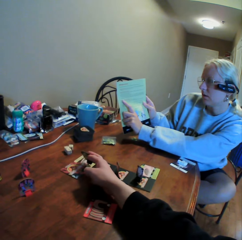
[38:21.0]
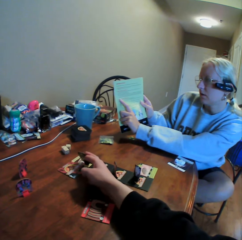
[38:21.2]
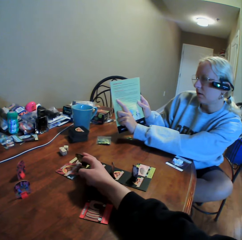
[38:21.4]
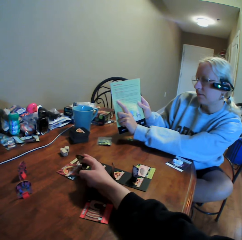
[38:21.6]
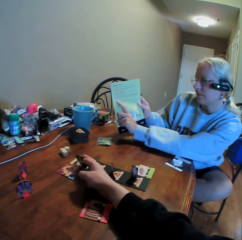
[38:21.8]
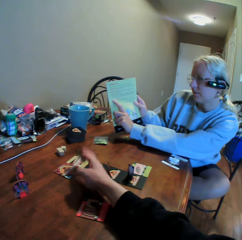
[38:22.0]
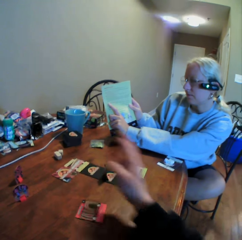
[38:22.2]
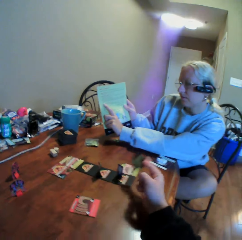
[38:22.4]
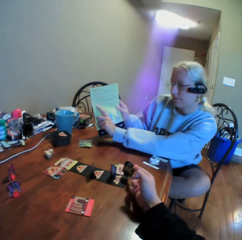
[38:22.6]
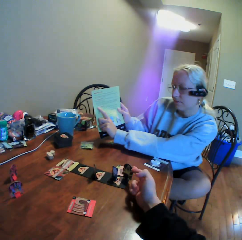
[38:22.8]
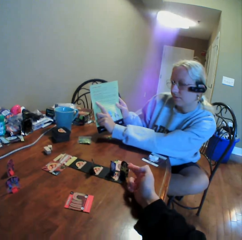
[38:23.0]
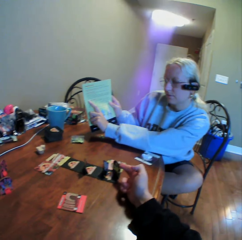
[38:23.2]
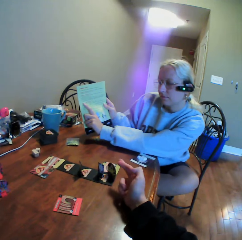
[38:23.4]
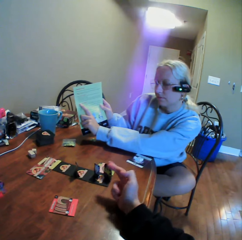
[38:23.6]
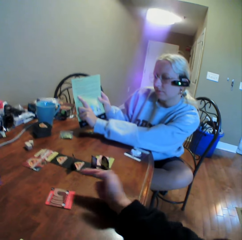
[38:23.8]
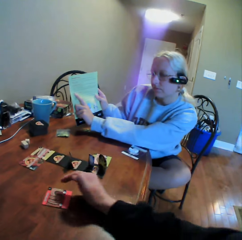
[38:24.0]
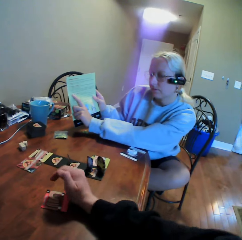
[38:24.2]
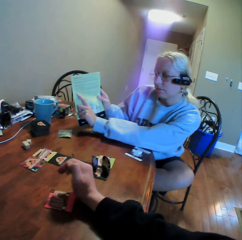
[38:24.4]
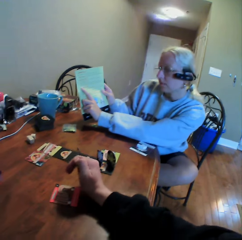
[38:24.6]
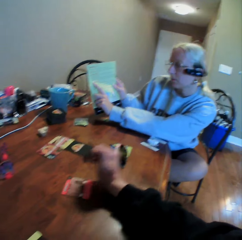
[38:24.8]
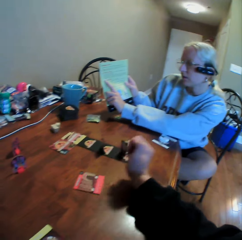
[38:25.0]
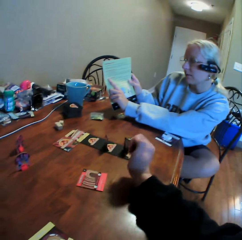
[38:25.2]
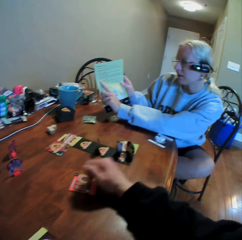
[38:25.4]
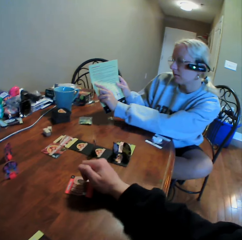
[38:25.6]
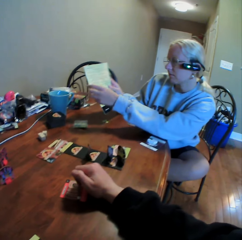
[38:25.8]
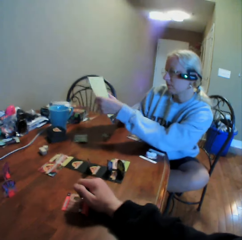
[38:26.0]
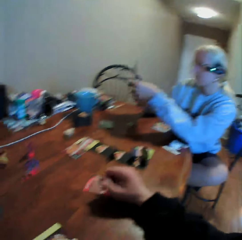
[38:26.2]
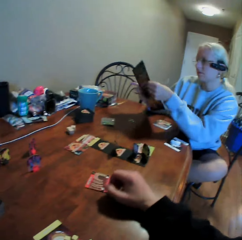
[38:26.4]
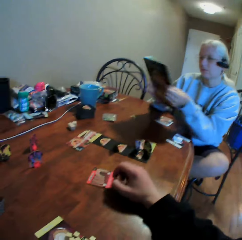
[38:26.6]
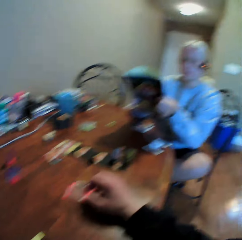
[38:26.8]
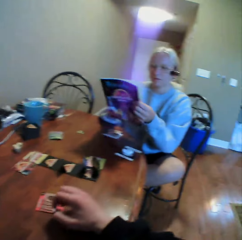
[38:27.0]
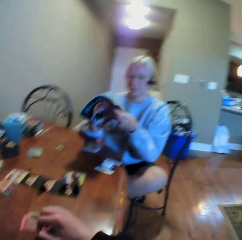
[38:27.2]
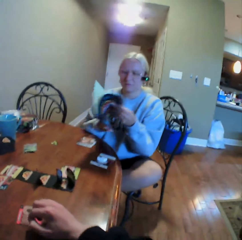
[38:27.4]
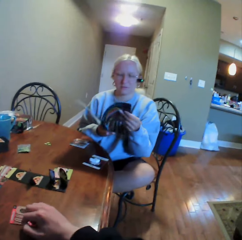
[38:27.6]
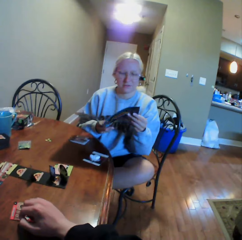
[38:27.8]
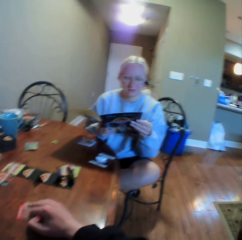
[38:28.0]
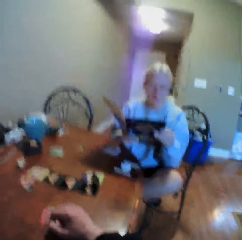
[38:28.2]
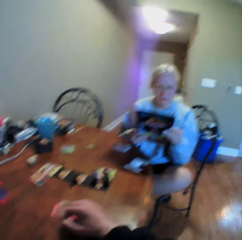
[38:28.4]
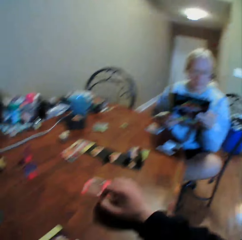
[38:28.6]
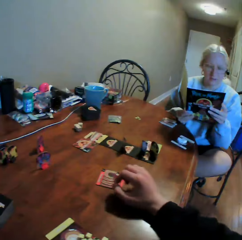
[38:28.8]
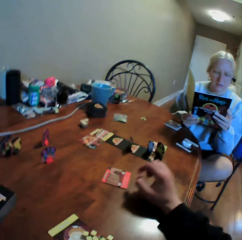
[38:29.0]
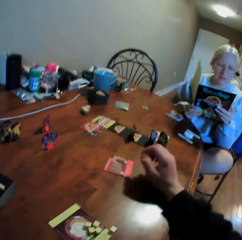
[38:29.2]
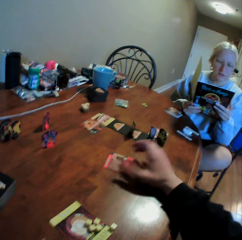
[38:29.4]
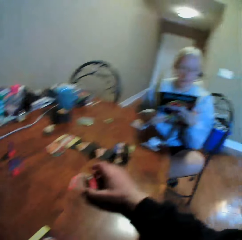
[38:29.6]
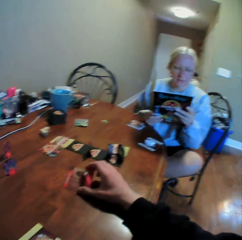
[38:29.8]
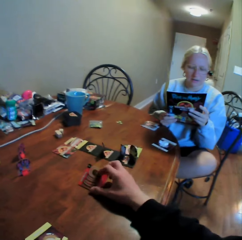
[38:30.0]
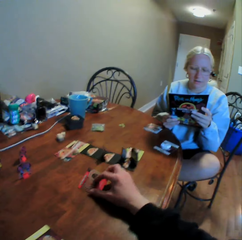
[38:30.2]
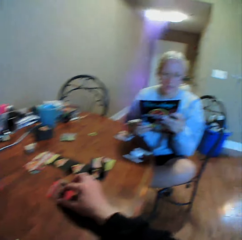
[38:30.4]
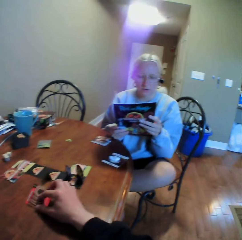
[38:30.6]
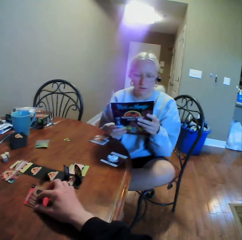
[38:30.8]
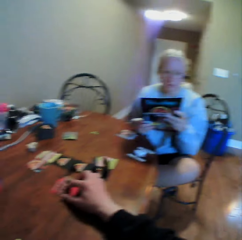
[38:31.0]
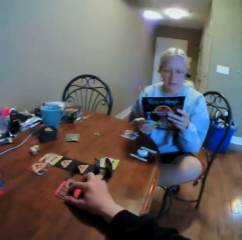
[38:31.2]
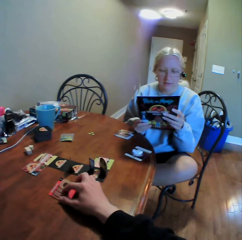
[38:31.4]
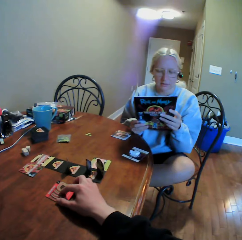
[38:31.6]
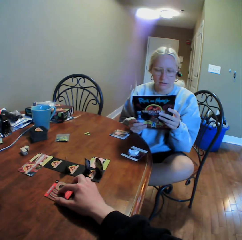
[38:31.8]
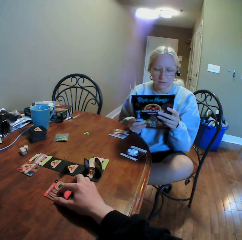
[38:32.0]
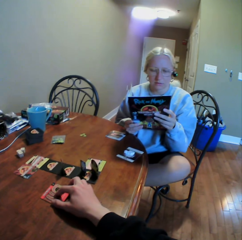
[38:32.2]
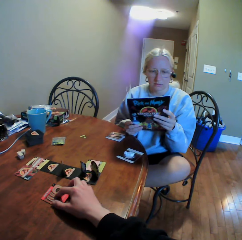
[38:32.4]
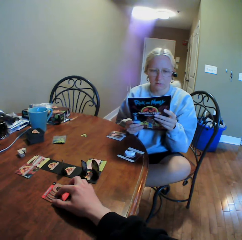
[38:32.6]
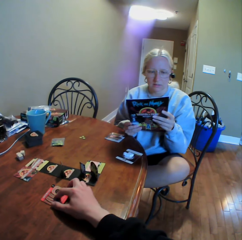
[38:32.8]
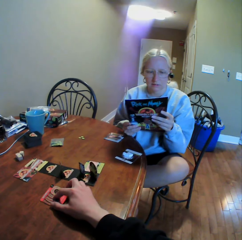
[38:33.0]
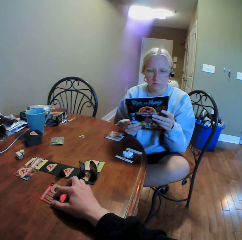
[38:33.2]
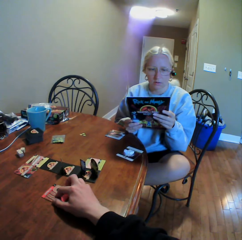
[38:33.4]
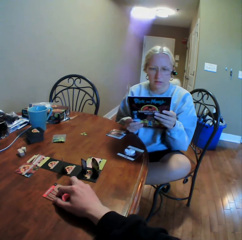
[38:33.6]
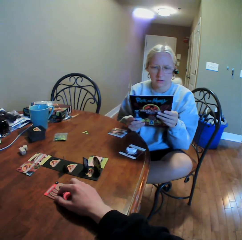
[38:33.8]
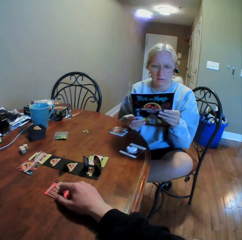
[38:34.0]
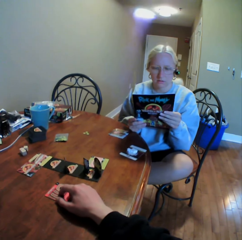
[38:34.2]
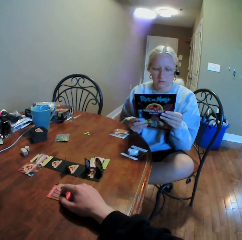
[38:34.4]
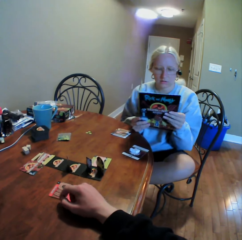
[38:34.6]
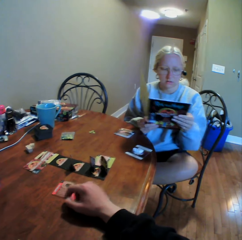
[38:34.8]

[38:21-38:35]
The camera wearer moves something on the cards, picks a card from the table, moves the card on the table, and looks around. A woman moves around, opens a book on the other page, and reads the book. The camera wearer moves their hand, holds the card on the table, and moves the cards on the table. The woman reads on the book.

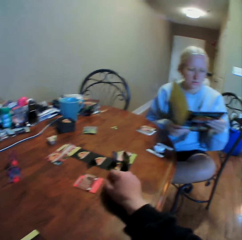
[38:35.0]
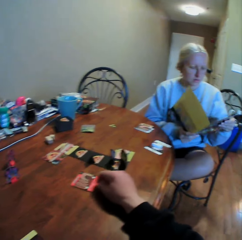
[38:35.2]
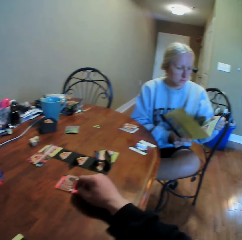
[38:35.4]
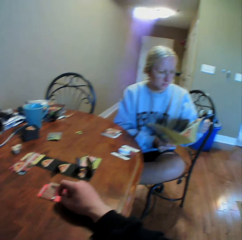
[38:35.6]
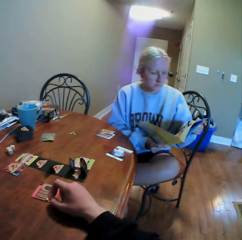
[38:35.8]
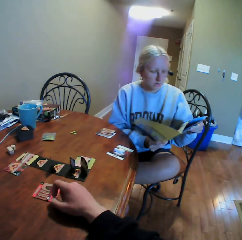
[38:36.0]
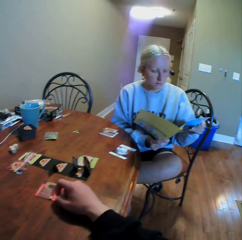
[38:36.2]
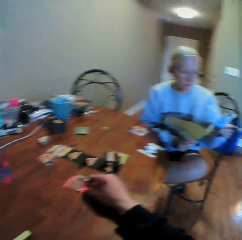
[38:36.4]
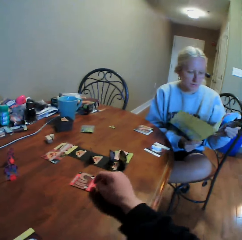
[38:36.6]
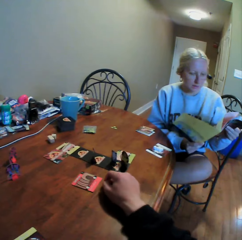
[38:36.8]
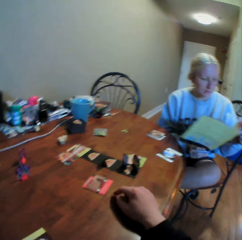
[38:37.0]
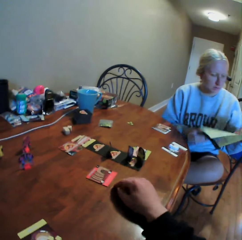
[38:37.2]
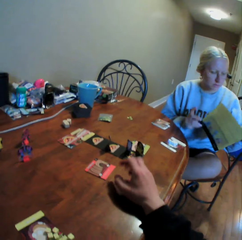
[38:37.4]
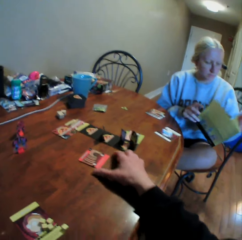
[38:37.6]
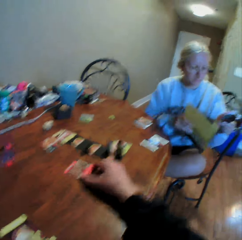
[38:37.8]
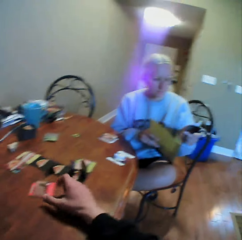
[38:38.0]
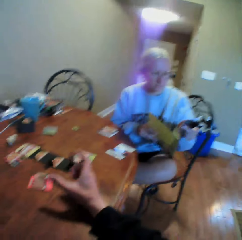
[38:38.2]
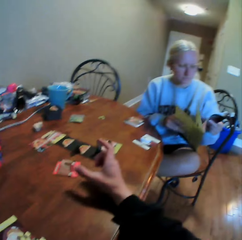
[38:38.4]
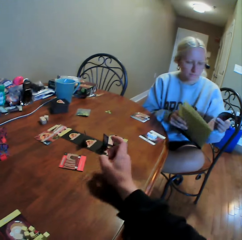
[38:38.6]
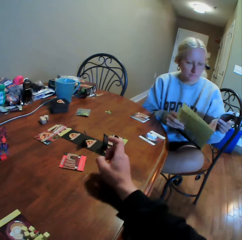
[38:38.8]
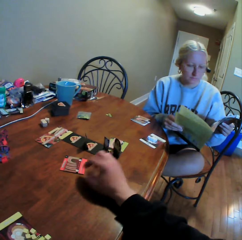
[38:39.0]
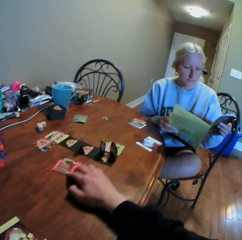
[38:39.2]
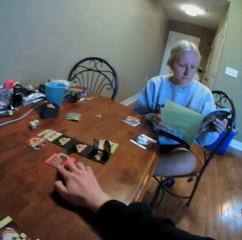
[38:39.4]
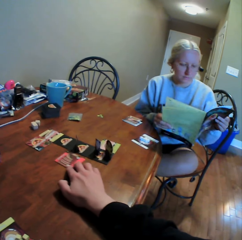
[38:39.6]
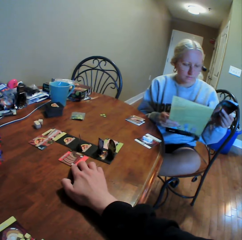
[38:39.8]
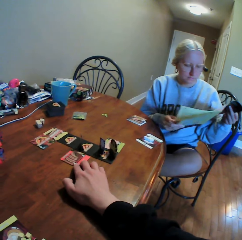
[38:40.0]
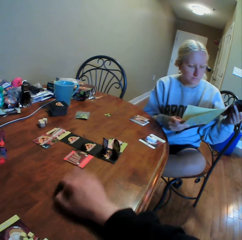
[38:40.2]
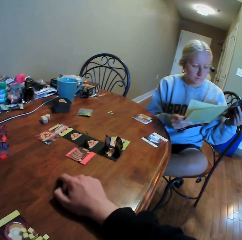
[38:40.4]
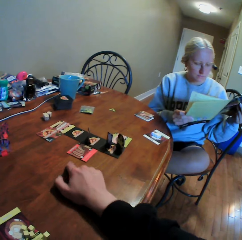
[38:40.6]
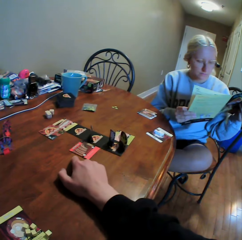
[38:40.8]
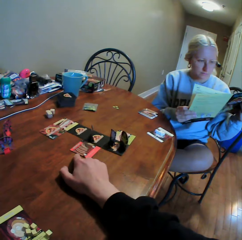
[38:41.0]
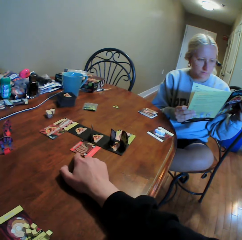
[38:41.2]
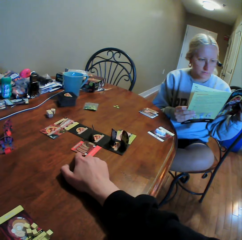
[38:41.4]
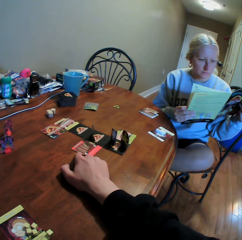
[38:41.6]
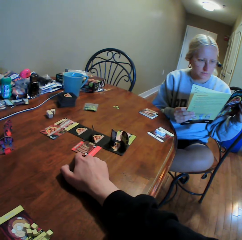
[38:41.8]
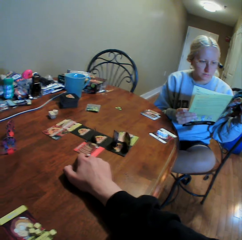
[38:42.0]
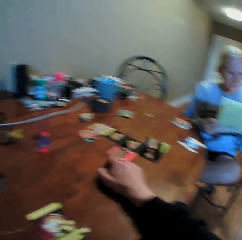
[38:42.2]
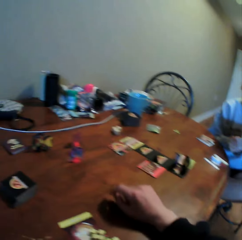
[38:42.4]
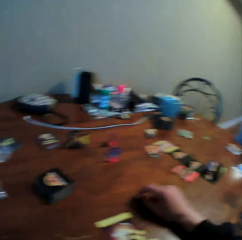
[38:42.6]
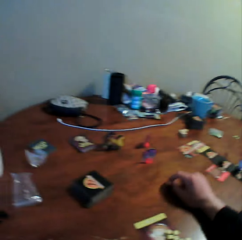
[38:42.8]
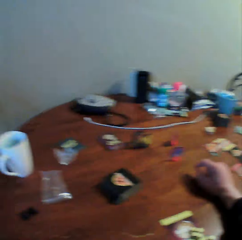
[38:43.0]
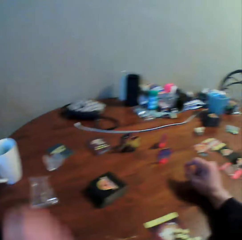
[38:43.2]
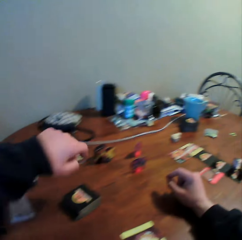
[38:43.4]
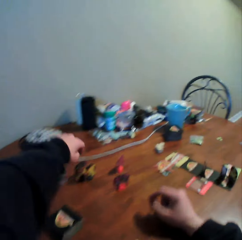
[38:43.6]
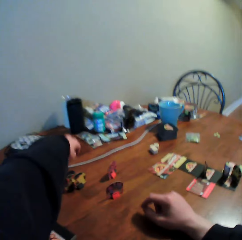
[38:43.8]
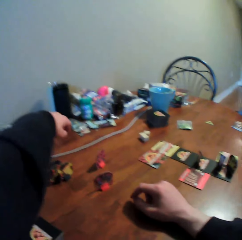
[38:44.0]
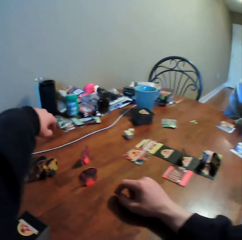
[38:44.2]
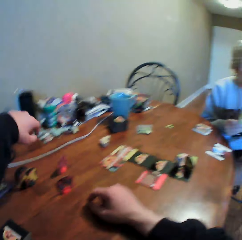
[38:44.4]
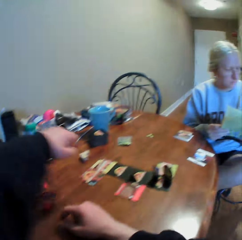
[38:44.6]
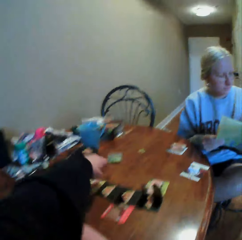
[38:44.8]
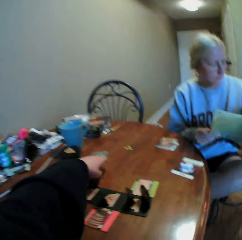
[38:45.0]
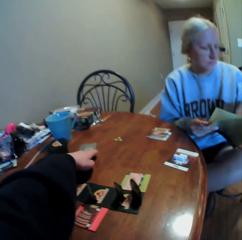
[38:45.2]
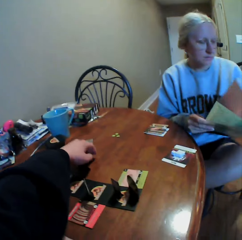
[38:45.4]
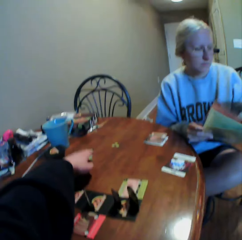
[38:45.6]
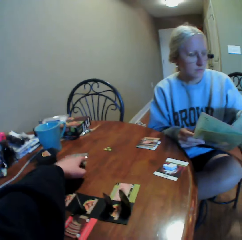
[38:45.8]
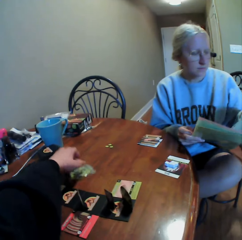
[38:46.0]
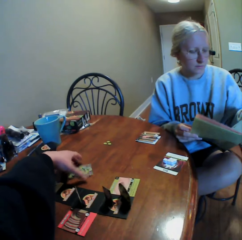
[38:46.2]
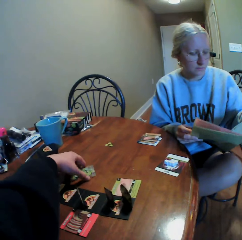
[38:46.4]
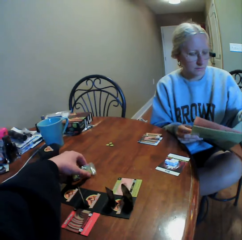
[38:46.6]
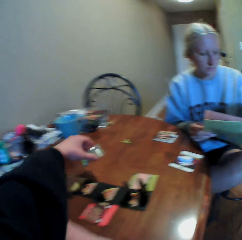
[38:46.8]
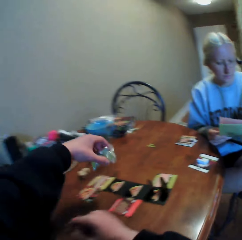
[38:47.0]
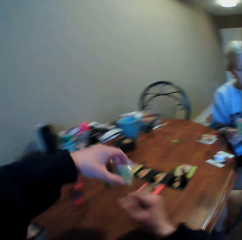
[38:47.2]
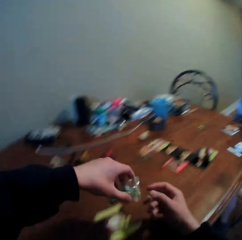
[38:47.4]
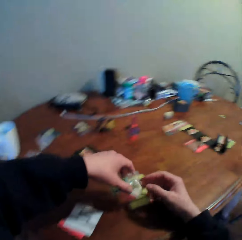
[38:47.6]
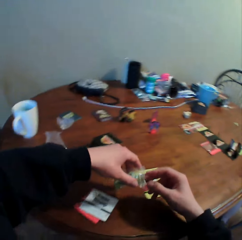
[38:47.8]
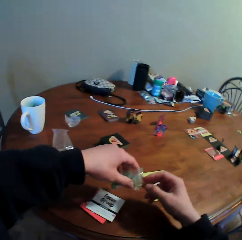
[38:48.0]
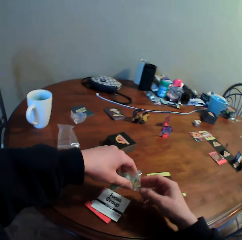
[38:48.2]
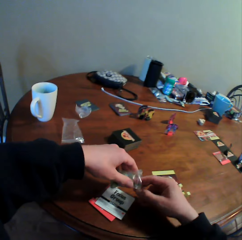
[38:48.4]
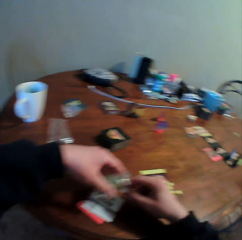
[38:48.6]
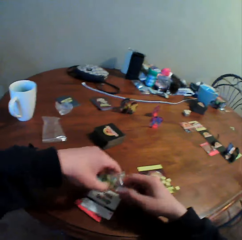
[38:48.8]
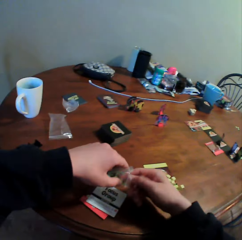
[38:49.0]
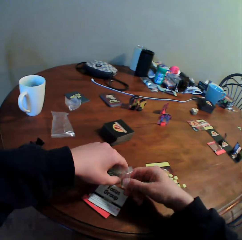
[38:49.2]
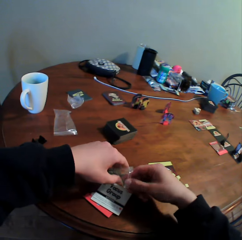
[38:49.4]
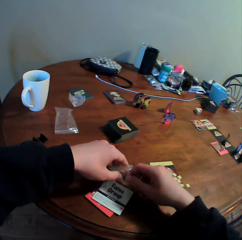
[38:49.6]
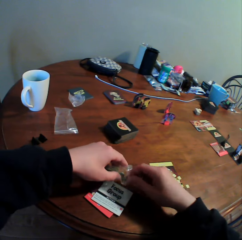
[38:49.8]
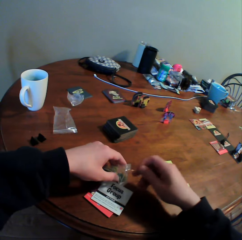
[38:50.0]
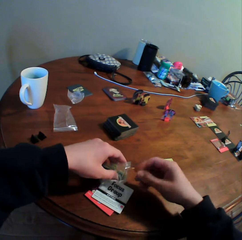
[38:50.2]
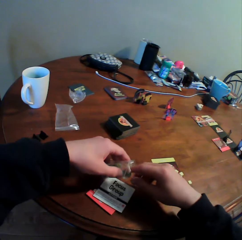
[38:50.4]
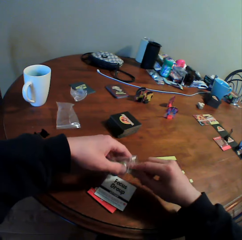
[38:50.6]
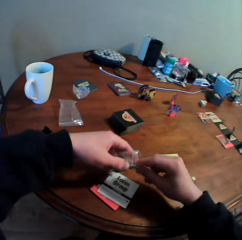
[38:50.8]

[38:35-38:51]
The camera wearer holds the cards on the table, moves their hand, and looks around. A woman moves a book in her hands and moves her hand. The camera wearer holds a card on the table, moves the card on the table, and uses gestures. The woman turns a book page and peruses the book. The camera wearer moves their hand on the table, looks around, and moves their hands. The woman holds the book and turns a book page. The camera wearer picks a zipper bag on the table, picks the book from the table, and picks something in the zipper bag.
